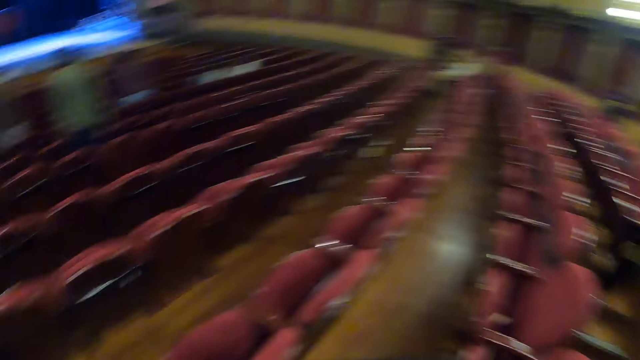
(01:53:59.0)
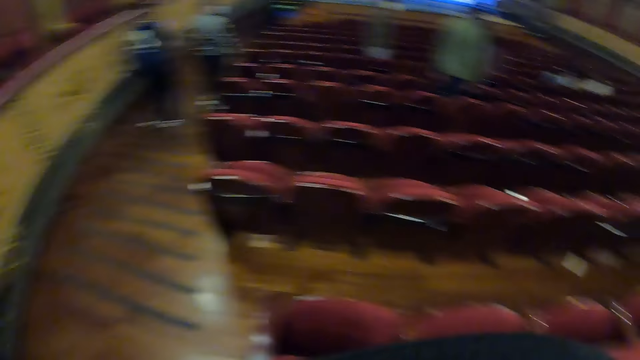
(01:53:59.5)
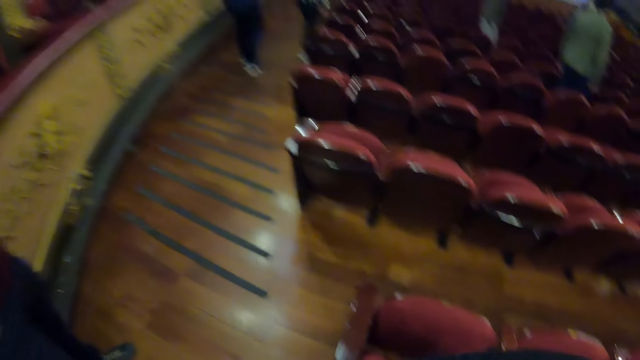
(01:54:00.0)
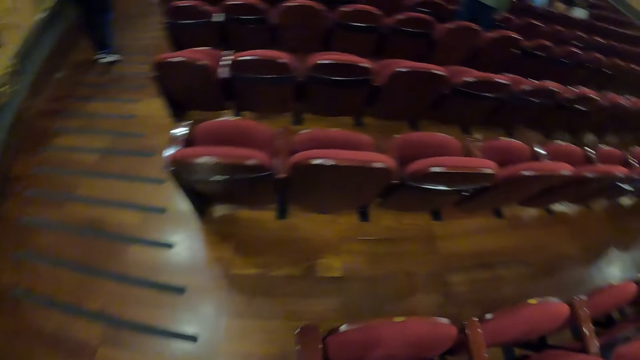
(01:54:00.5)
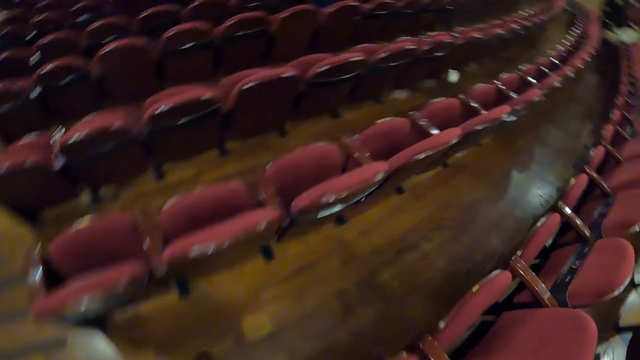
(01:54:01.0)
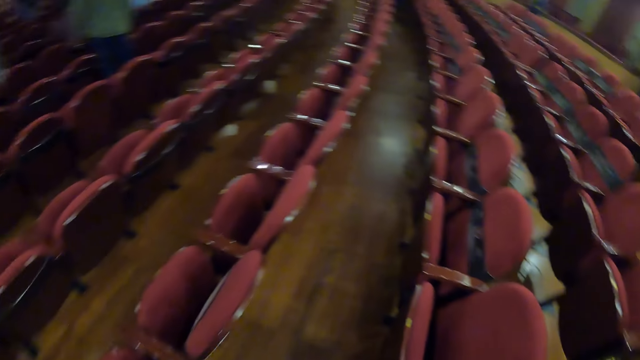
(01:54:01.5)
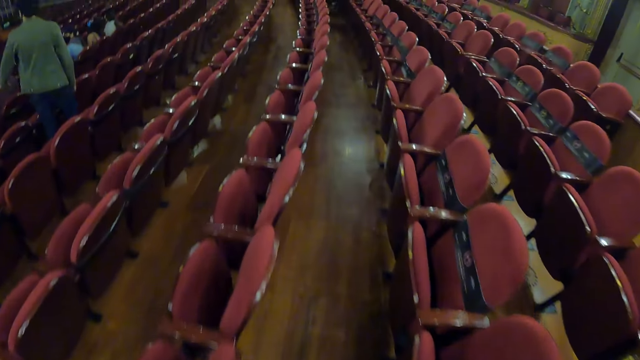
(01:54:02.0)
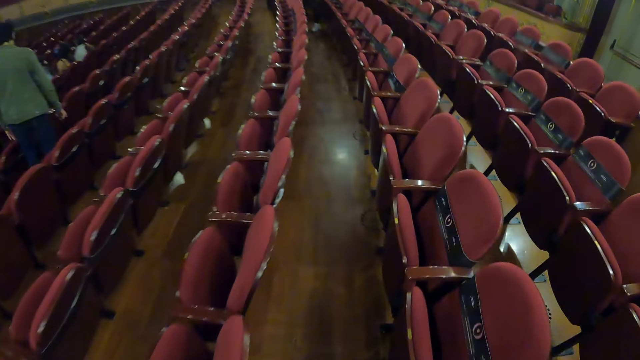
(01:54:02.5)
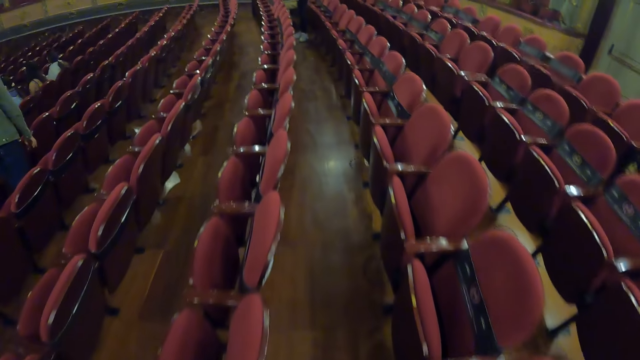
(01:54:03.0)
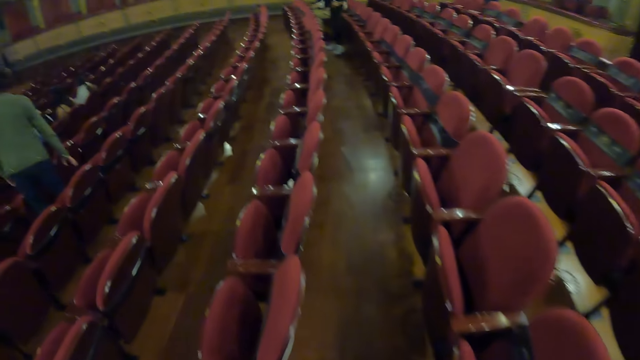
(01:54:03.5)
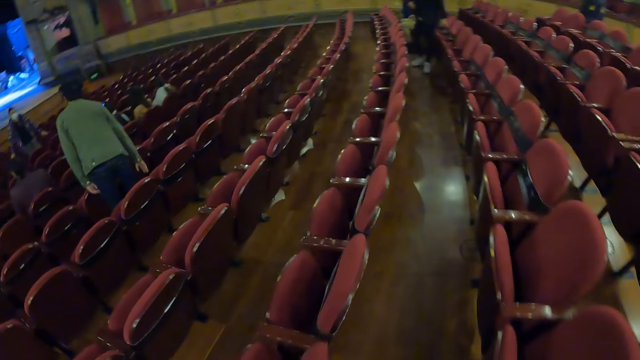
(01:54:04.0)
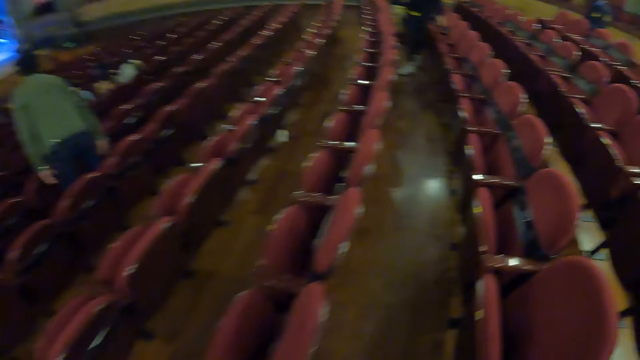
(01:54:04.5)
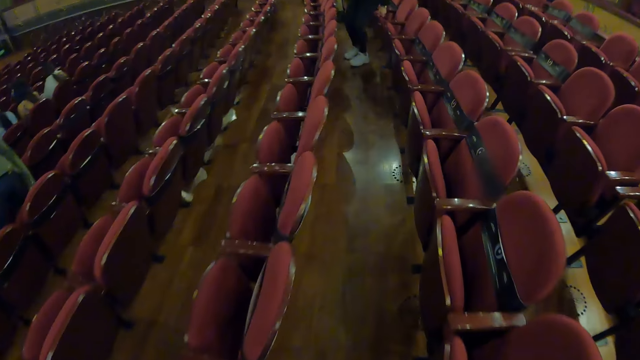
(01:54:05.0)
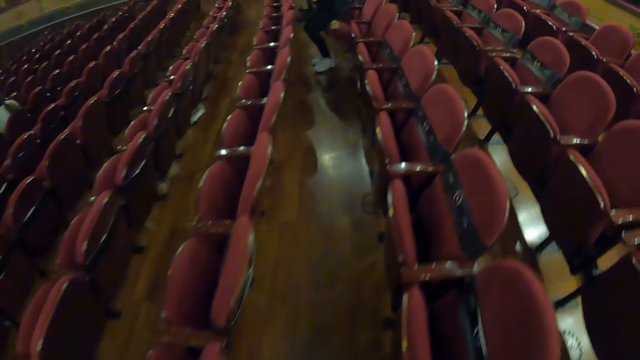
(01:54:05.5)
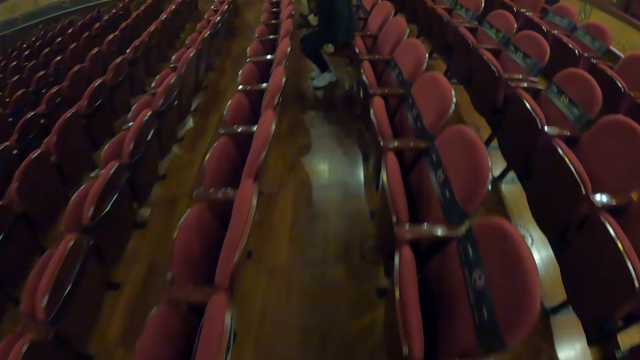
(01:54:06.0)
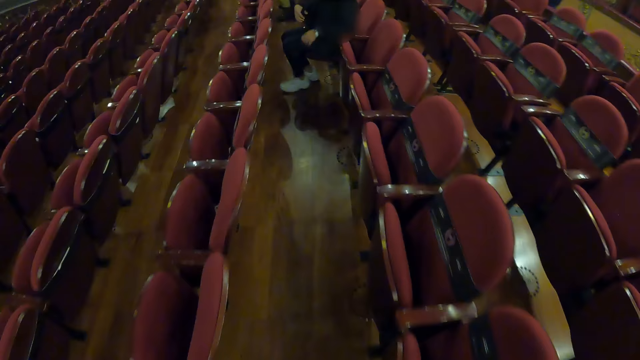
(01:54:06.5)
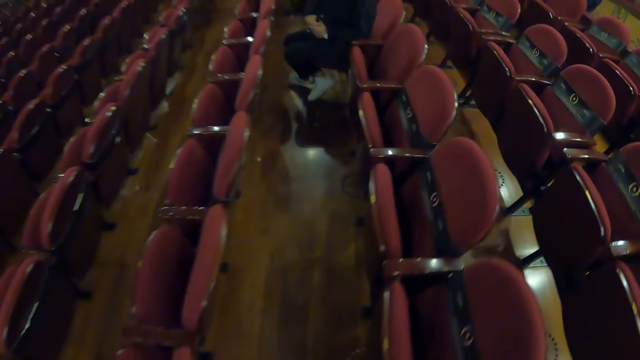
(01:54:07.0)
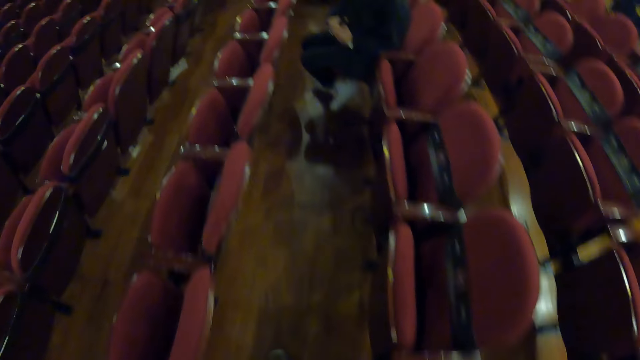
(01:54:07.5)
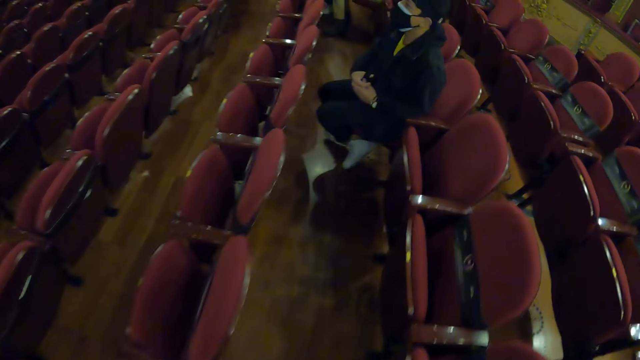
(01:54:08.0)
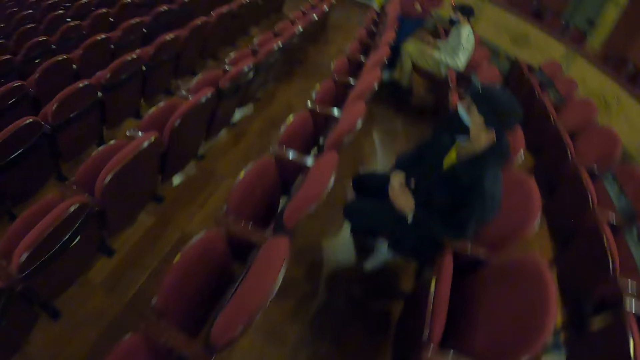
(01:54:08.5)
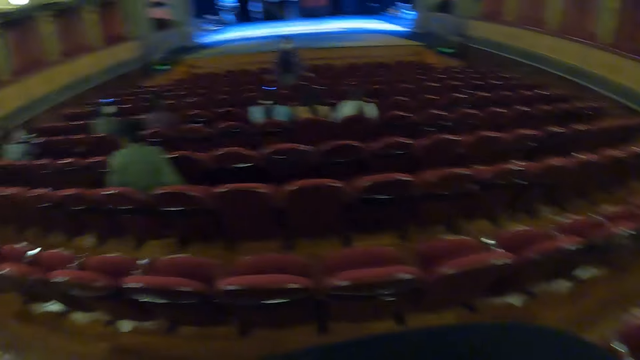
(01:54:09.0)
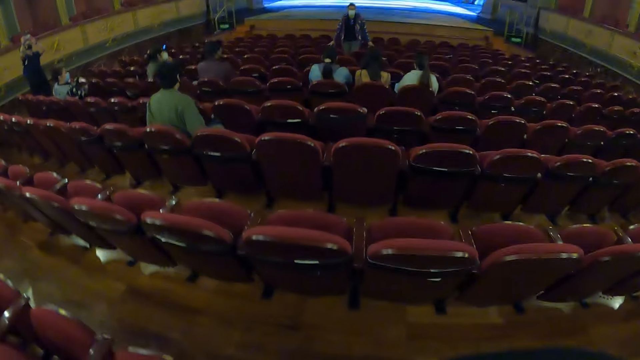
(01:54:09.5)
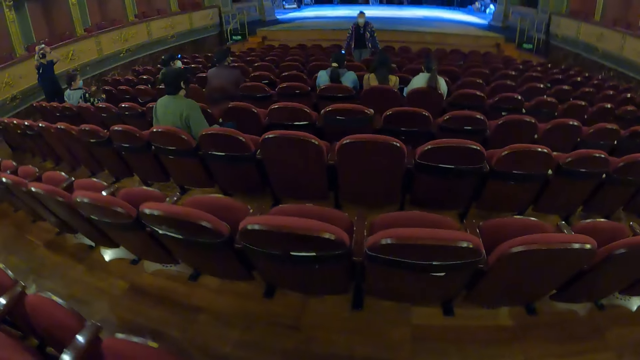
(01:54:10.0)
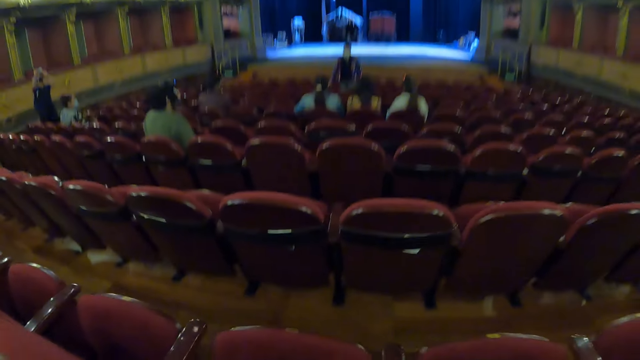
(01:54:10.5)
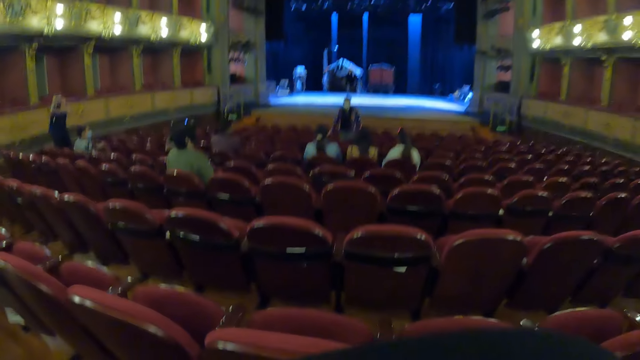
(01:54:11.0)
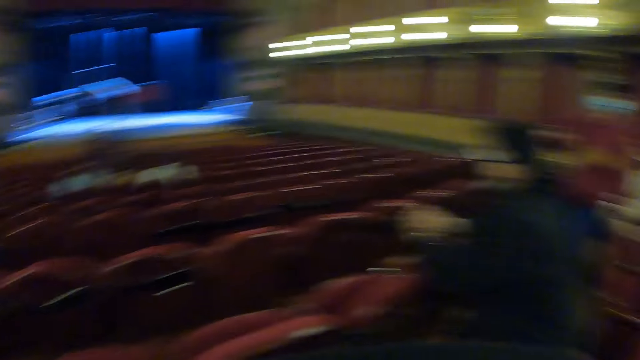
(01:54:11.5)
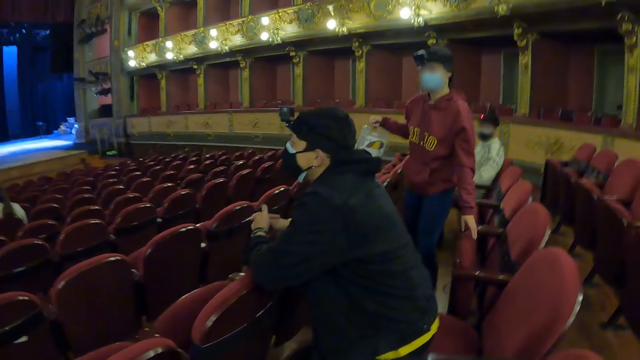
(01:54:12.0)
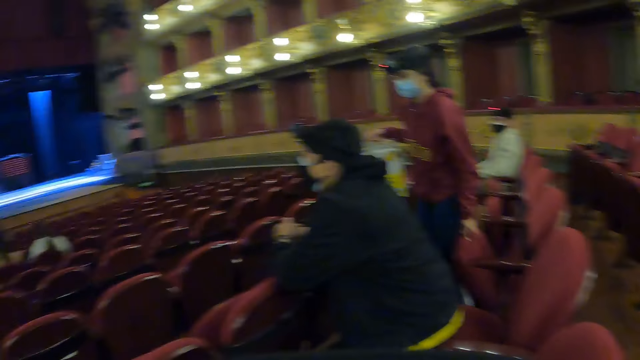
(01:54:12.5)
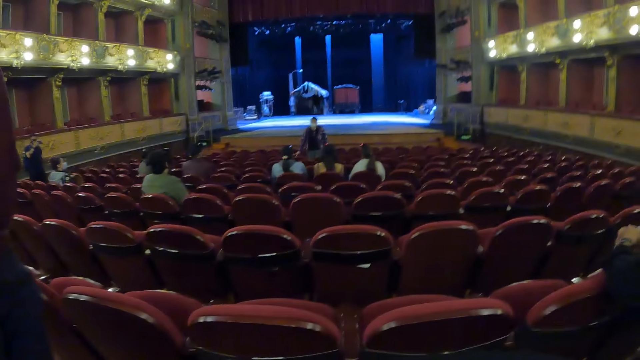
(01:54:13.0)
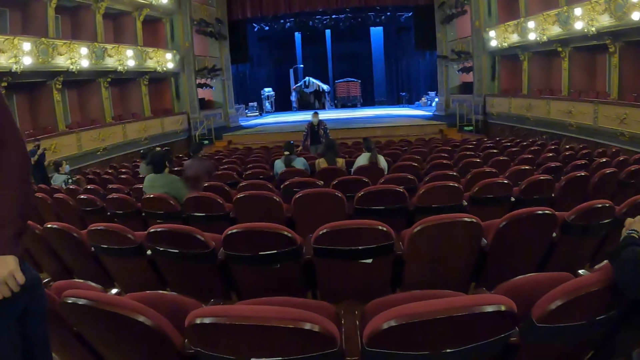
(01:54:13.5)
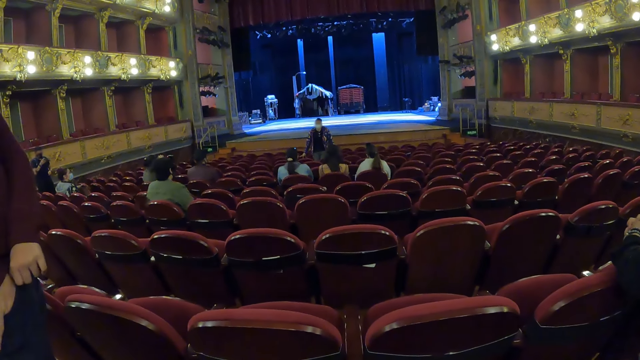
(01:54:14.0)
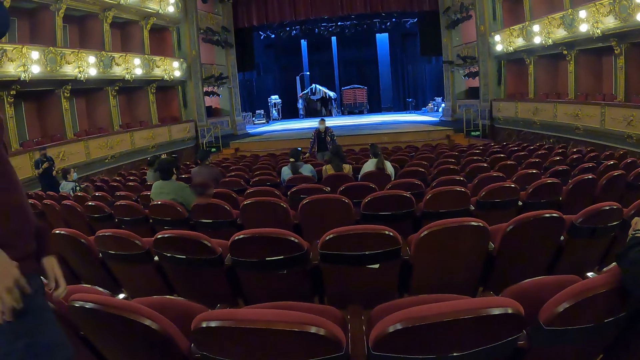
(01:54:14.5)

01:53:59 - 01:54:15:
The camera wearer walks around the theatre. They look around.

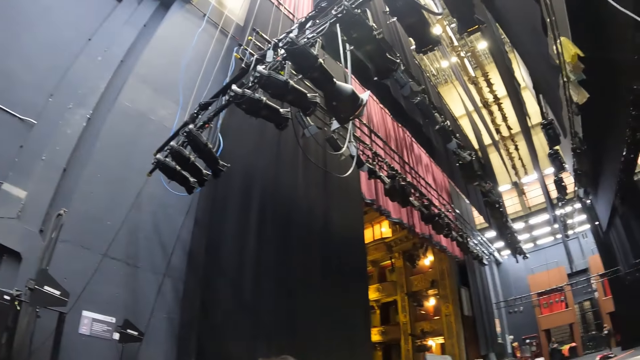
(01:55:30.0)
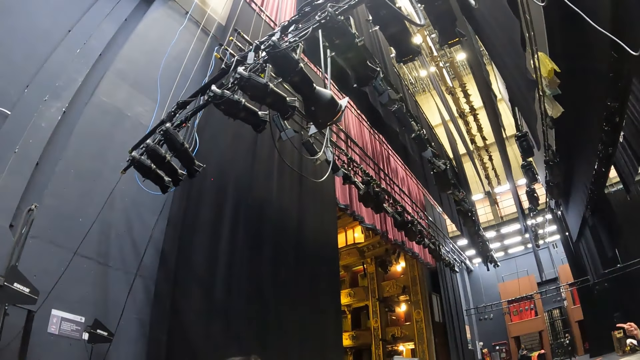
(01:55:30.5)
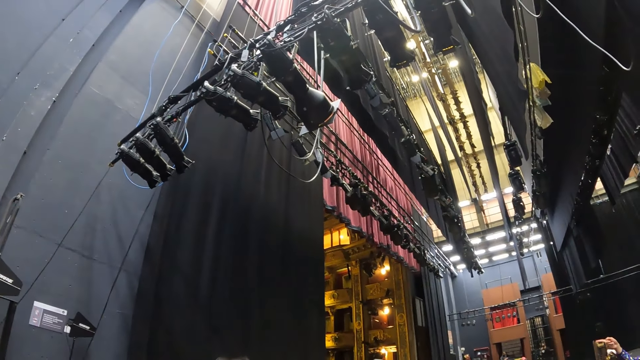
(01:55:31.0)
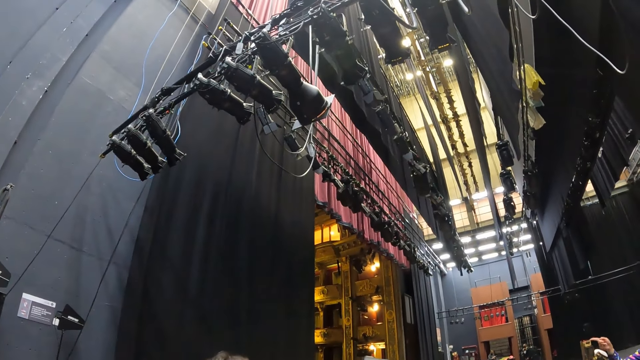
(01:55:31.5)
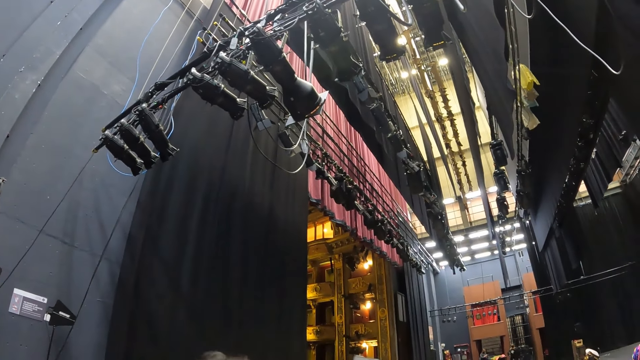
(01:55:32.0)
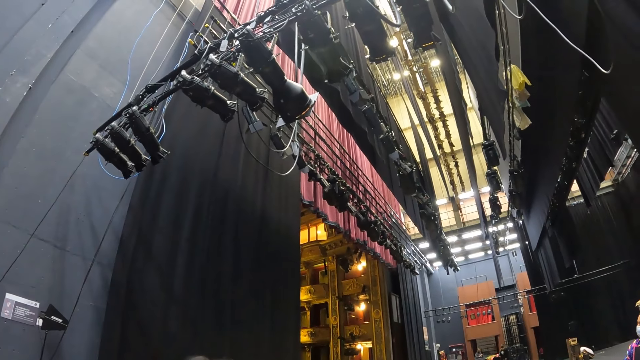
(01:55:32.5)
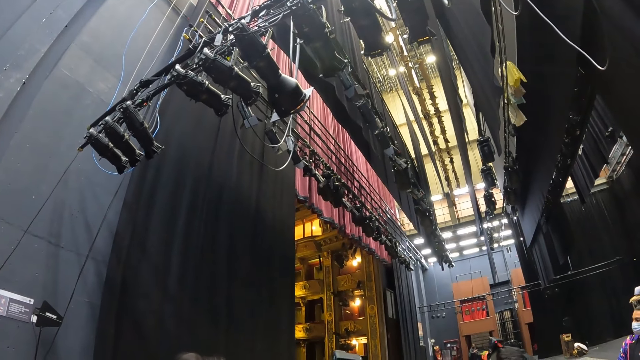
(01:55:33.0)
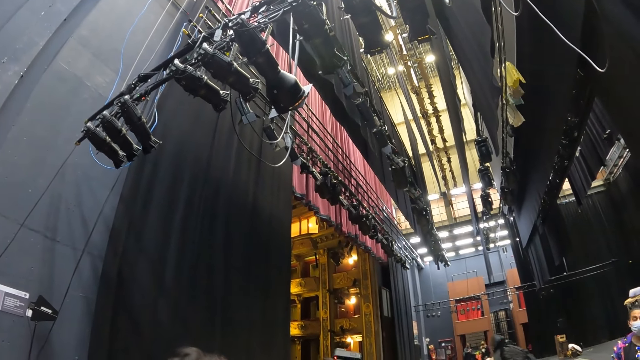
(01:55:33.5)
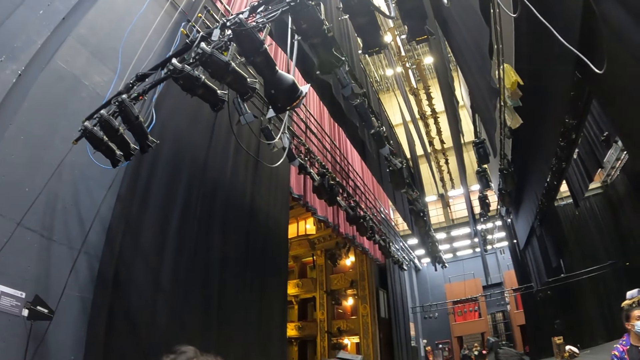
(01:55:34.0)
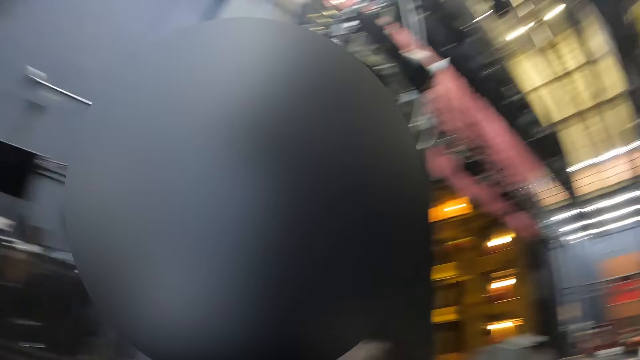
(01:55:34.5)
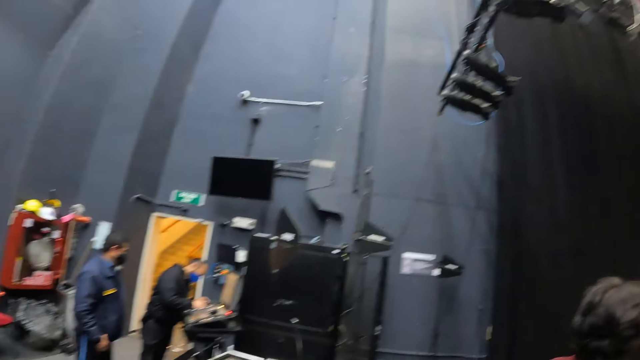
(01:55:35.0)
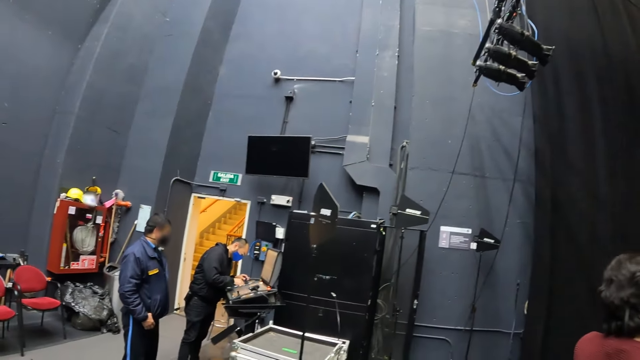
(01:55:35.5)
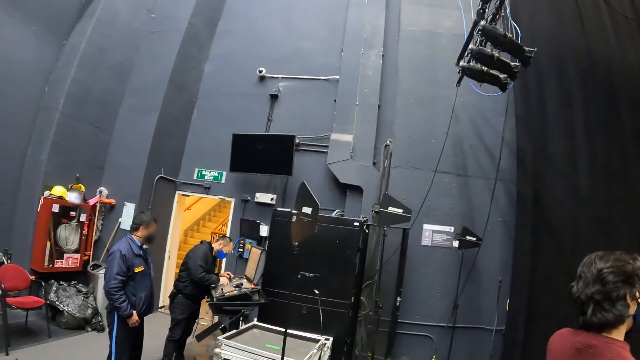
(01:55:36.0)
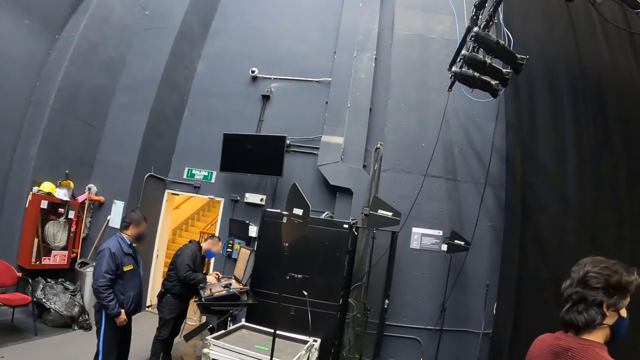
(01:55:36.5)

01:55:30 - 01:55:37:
The camera wearer looks around the theater.
